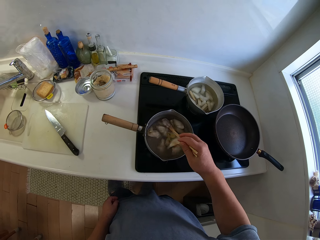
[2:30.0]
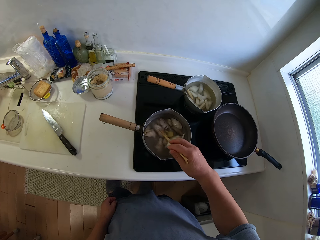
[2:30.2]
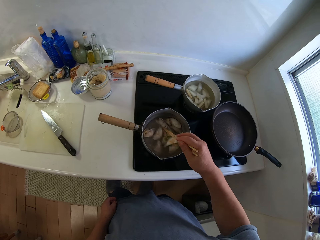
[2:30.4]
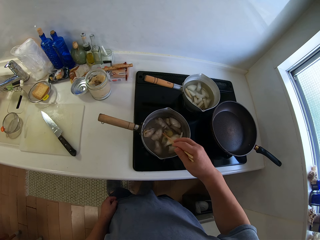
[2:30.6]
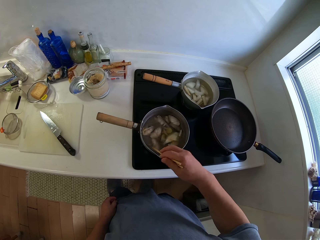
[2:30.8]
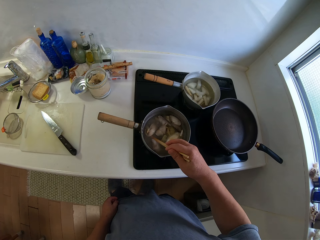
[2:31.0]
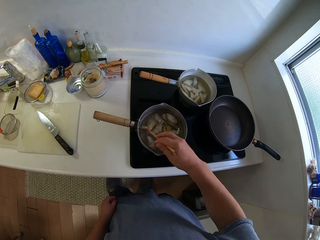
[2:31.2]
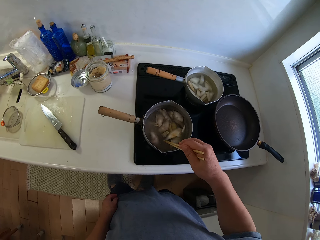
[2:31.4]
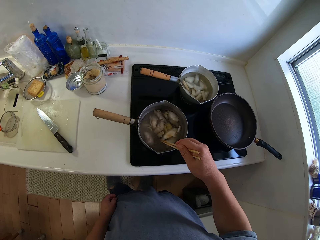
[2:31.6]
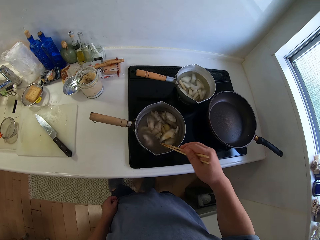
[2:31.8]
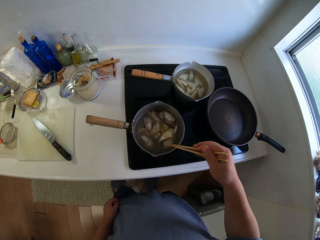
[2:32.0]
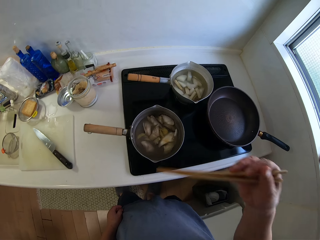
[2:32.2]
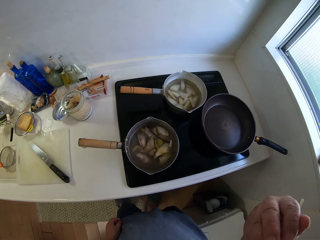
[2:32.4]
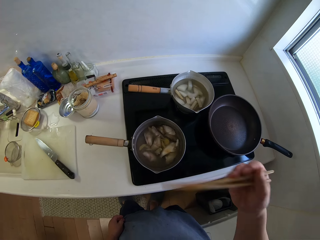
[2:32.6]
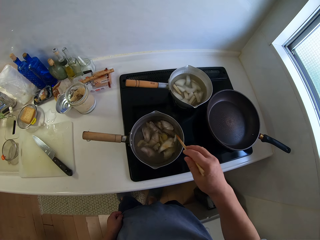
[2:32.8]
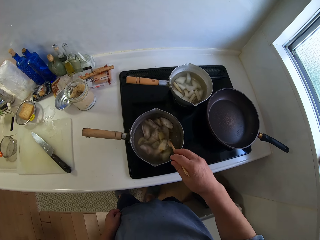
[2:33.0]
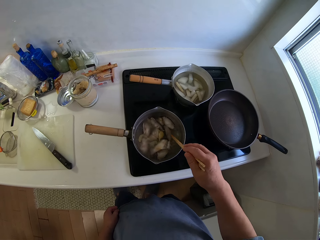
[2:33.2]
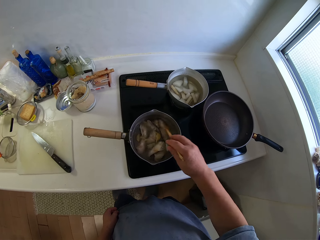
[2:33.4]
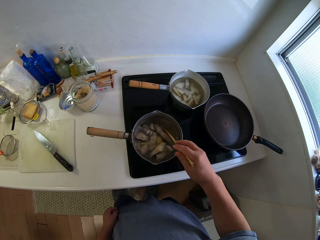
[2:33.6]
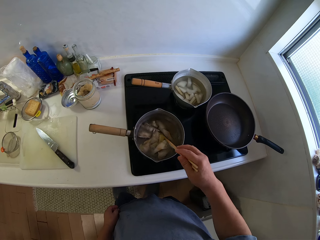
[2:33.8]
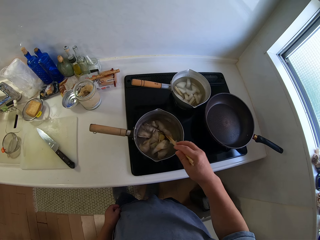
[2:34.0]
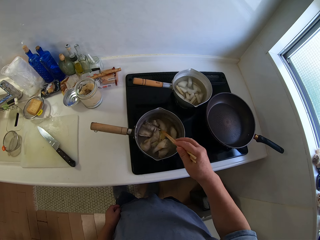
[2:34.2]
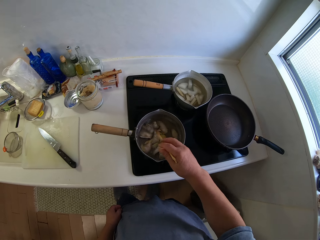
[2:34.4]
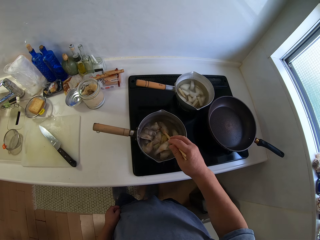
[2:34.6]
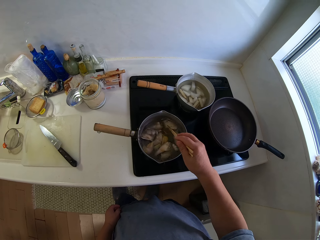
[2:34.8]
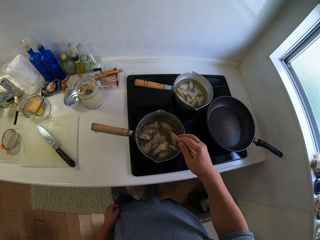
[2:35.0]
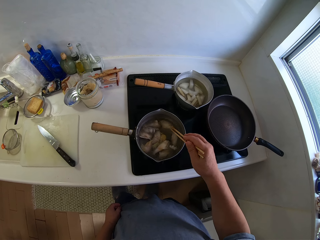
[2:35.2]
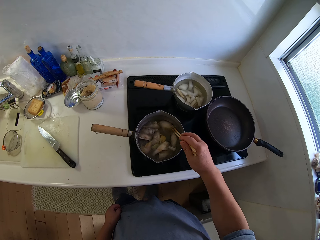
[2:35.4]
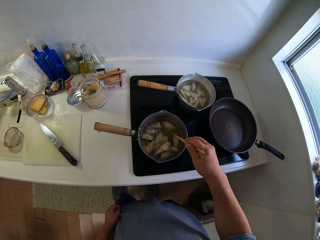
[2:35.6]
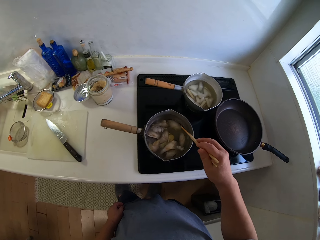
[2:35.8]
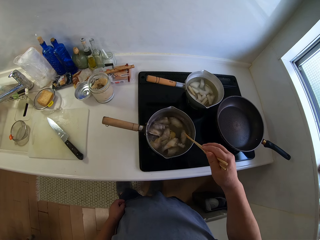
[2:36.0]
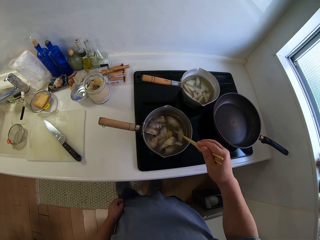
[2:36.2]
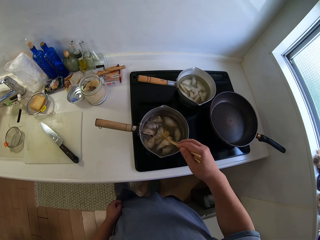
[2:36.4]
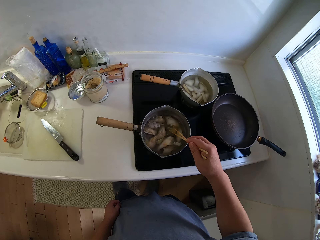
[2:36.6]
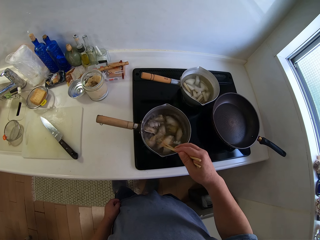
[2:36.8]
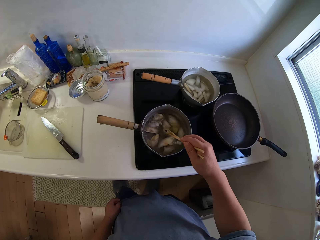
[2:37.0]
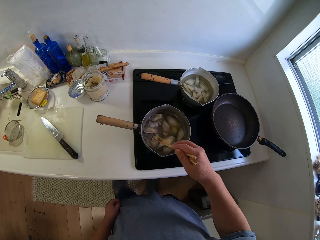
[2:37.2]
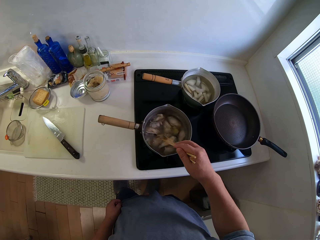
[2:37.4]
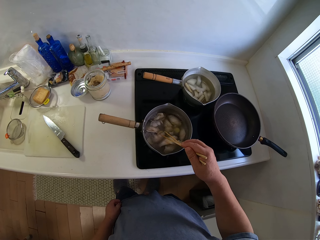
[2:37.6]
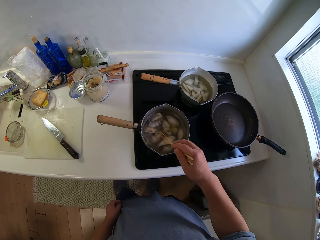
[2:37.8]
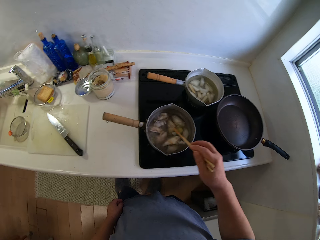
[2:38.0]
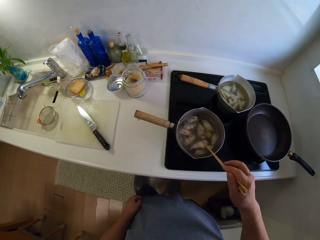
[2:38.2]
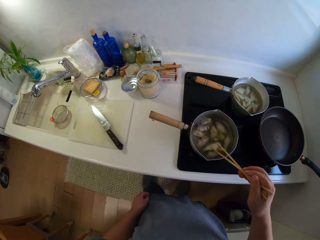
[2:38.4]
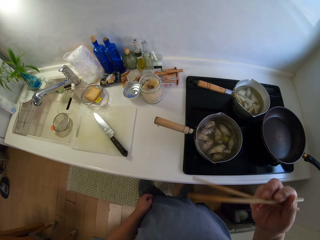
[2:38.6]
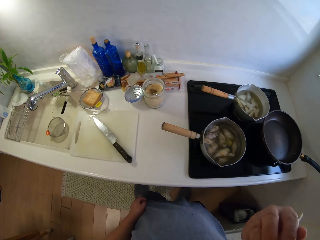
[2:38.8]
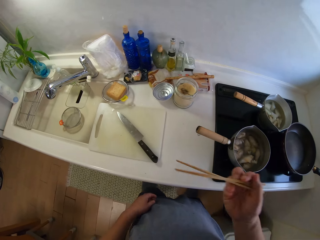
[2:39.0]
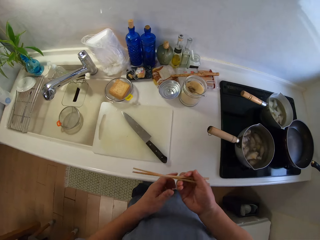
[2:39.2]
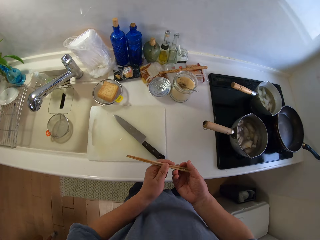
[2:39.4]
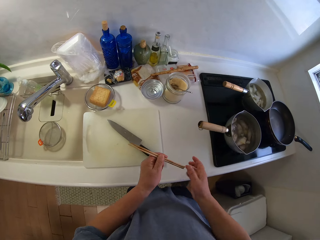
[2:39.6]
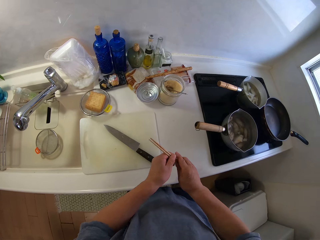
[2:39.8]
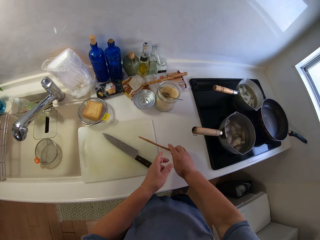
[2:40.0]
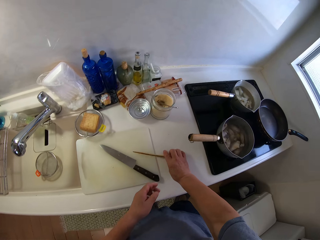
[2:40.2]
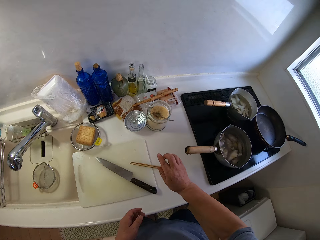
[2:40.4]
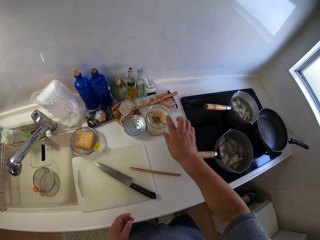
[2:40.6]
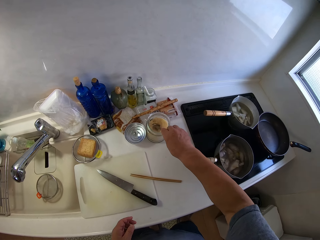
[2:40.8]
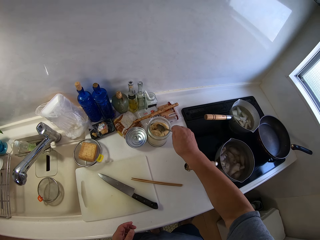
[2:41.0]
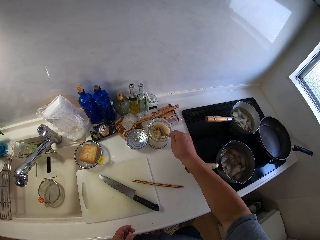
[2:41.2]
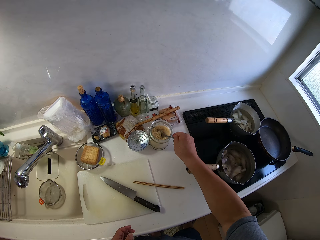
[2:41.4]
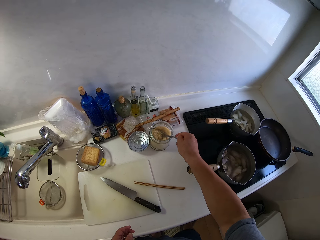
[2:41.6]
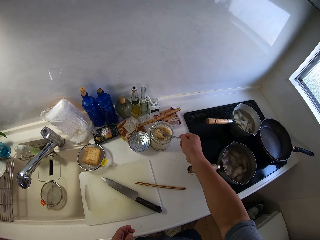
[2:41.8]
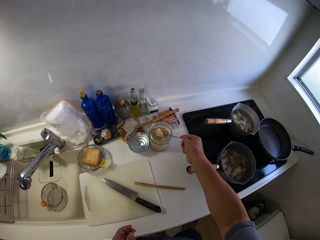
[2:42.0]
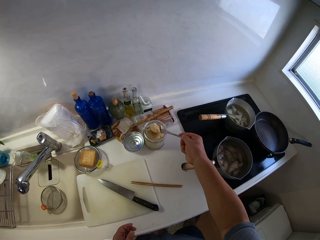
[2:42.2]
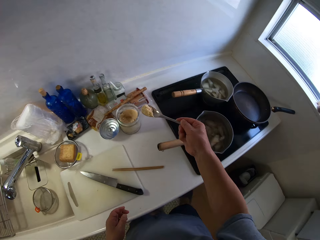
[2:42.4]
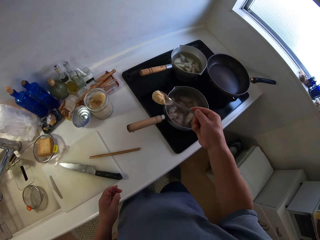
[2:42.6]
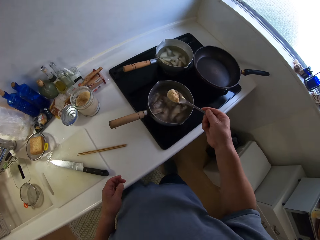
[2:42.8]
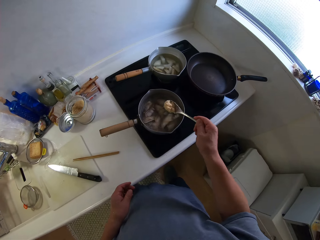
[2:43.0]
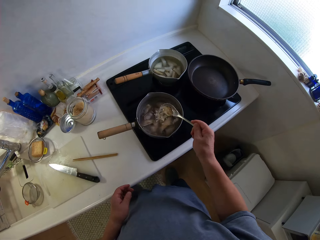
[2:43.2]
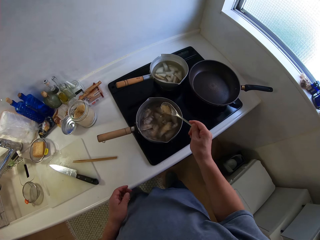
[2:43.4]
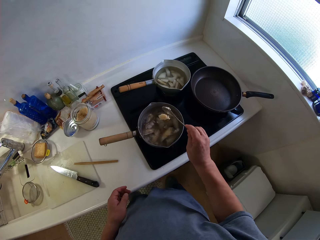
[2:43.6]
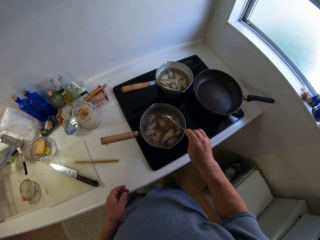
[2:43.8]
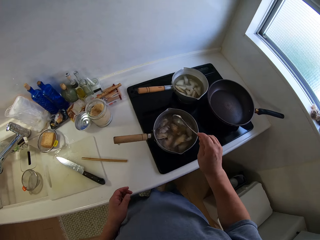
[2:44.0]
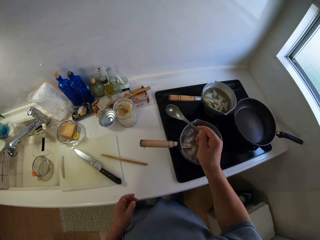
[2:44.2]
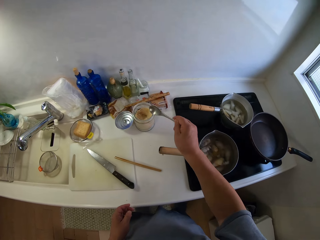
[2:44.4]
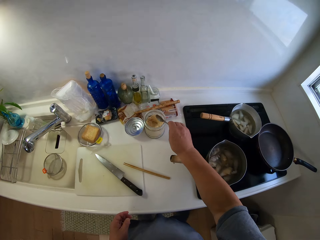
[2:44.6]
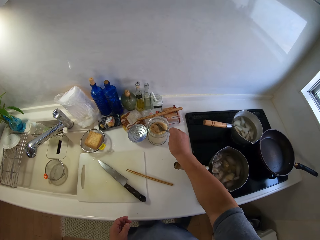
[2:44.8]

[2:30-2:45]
The camera wearer turns the fish. They shake the hand. They turn the fish. They hit sticks on the sufuria. They lick the stick. They drop the chopping sticks in his right hand on the chopping board. They scoop condiments from the glass container with the spoon in her right hand. They pour the condiments into the pot of oil on the gas cooker.

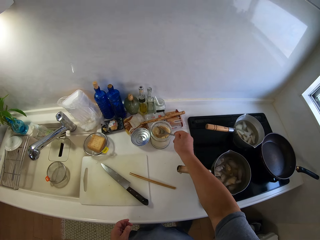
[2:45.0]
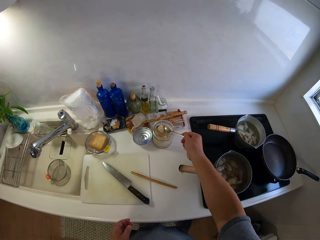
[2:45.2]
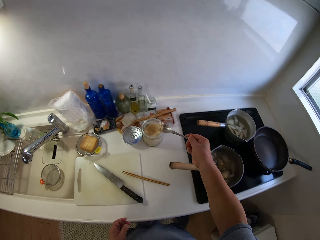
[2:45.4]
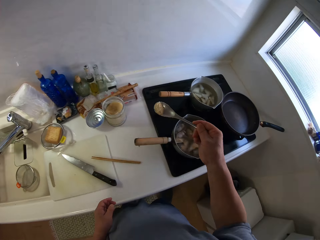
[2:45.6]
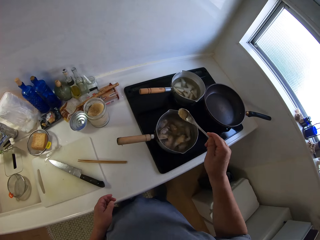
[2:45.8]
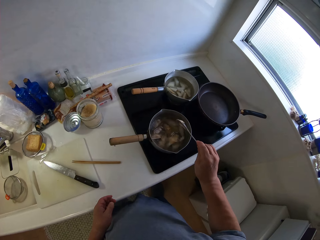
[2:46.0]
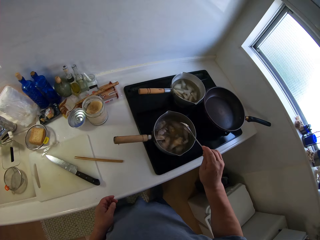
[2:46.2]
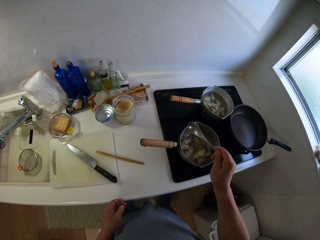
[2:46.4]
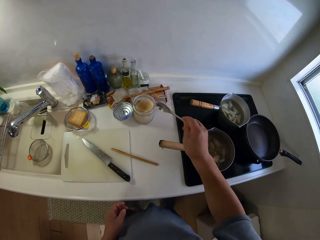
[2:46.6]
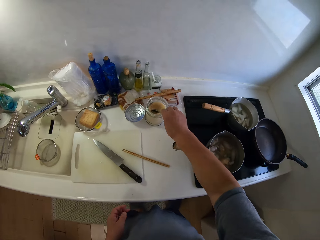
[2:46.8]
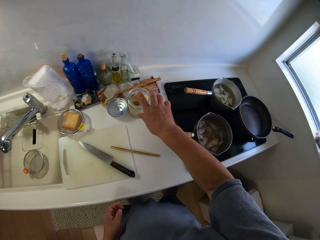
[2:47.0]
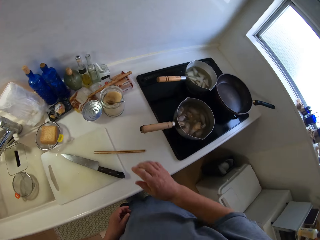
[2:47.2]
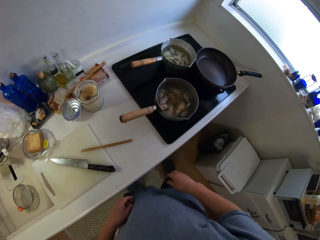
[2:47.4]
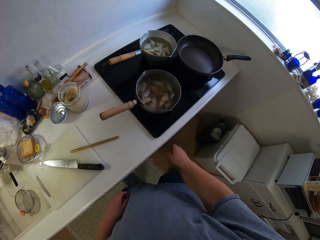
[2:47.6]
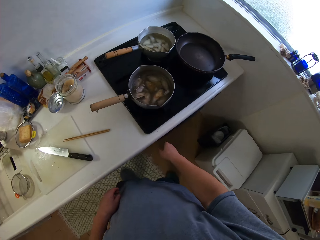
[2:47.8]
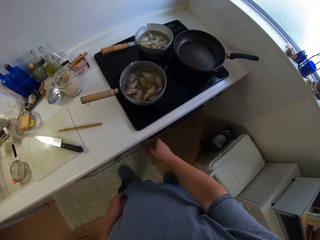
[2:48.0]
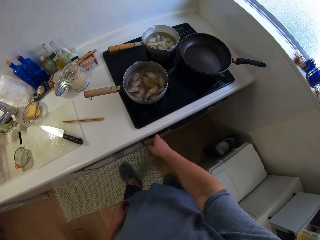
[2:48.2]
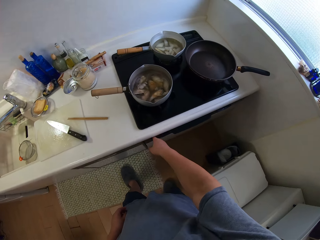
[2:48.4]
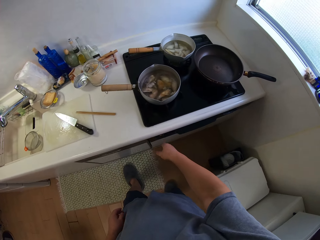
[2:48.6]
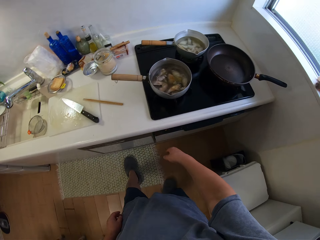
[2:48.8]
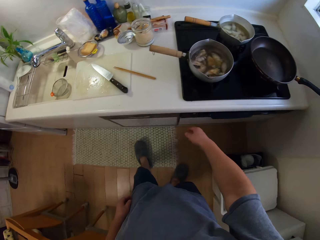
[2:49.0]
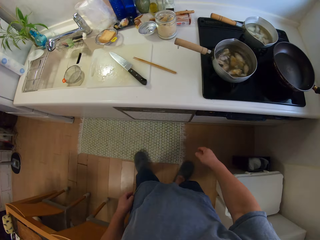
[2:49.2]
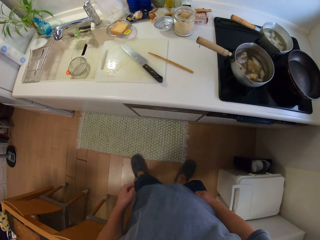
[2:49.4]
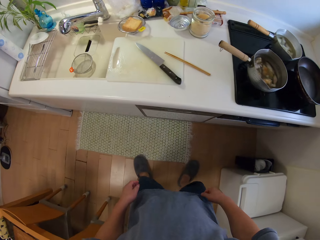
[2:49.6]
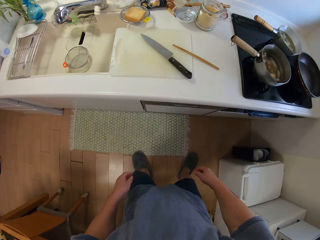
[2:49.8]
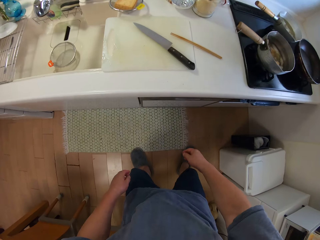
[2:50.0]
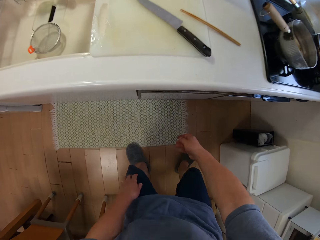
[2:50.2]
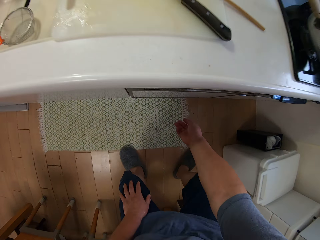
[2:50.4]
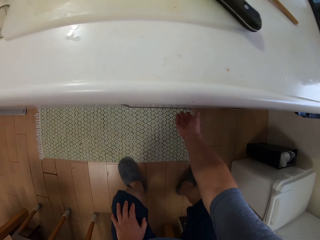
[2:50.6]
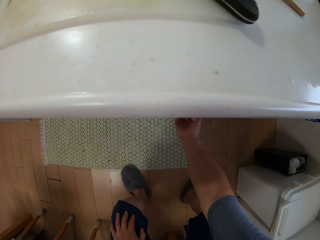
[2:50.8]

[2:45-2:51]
The camera wearer scoops condiments from the glass container with the spoon in her right hand. She pours the condiments into the pot of oil on the gas cooker. She drops the spoon in the glass container or tin. She touches the gas. She walks.
